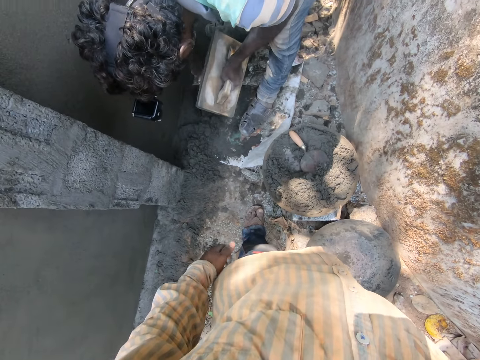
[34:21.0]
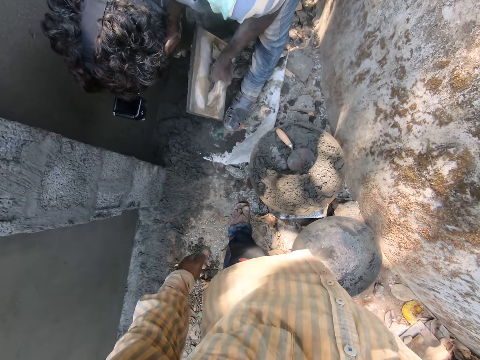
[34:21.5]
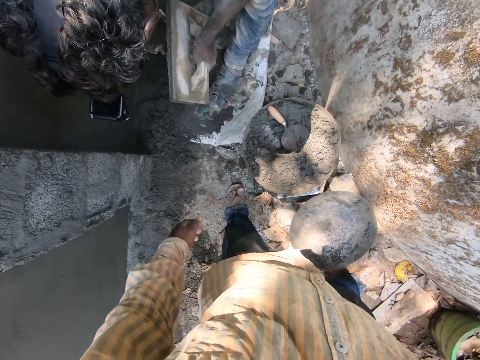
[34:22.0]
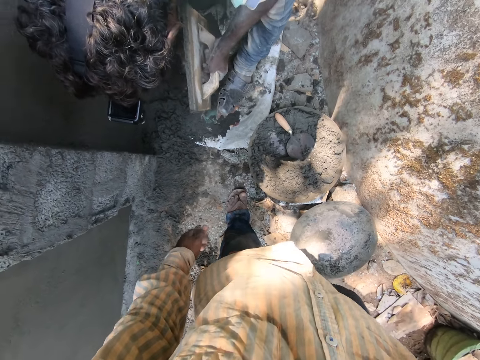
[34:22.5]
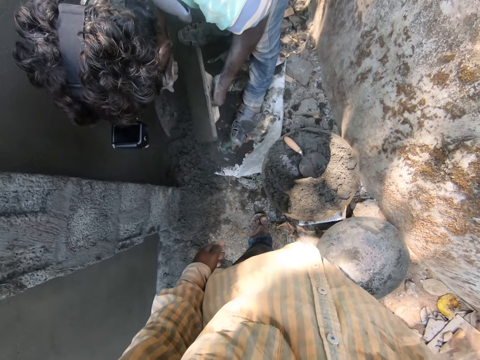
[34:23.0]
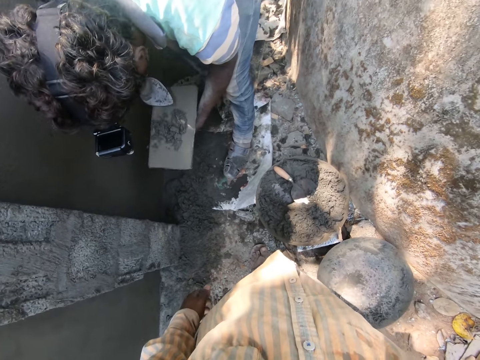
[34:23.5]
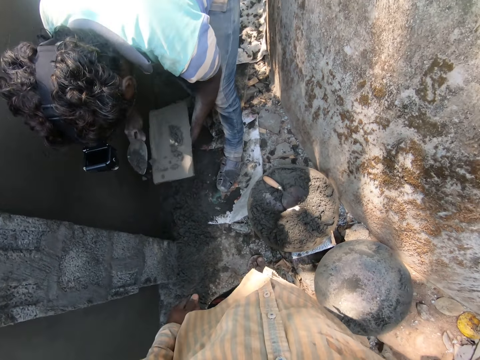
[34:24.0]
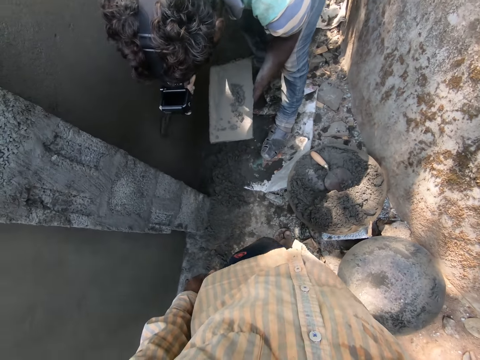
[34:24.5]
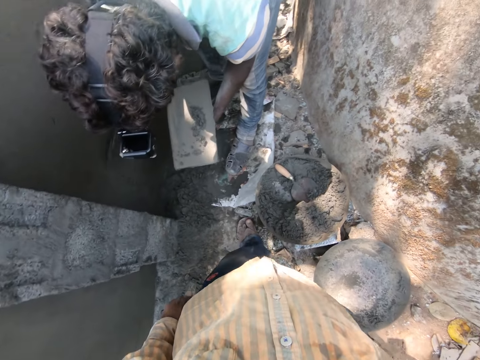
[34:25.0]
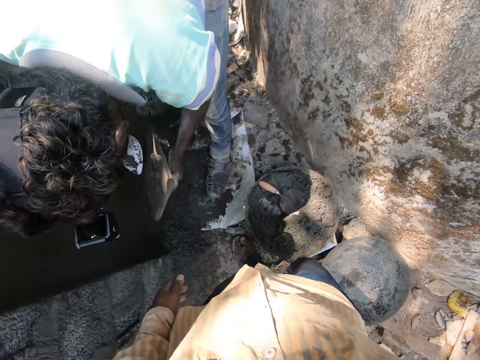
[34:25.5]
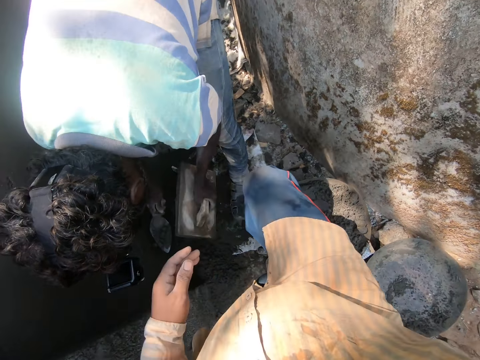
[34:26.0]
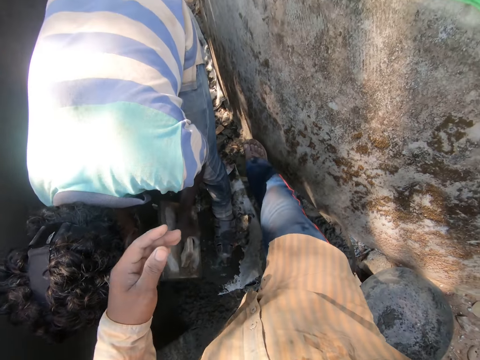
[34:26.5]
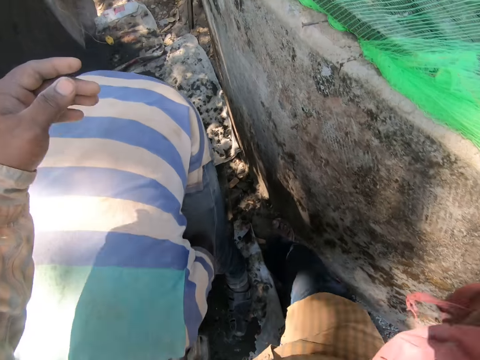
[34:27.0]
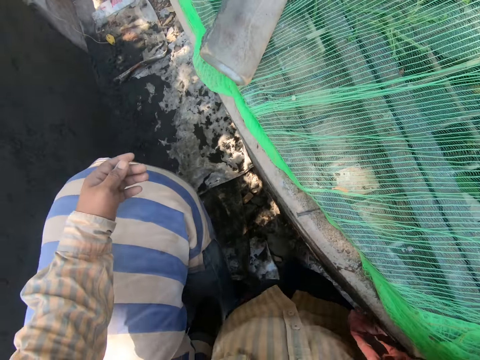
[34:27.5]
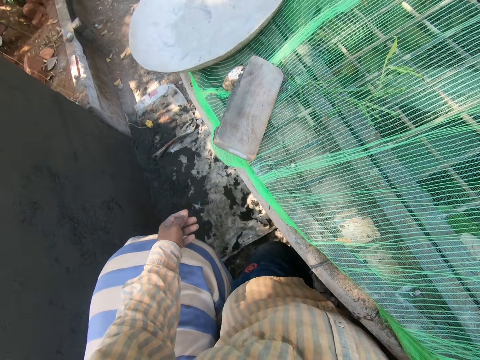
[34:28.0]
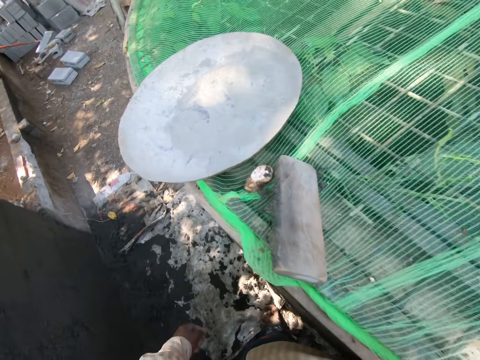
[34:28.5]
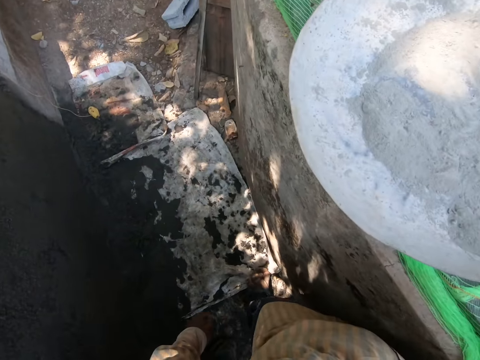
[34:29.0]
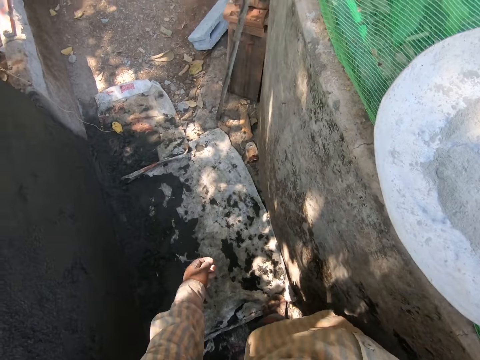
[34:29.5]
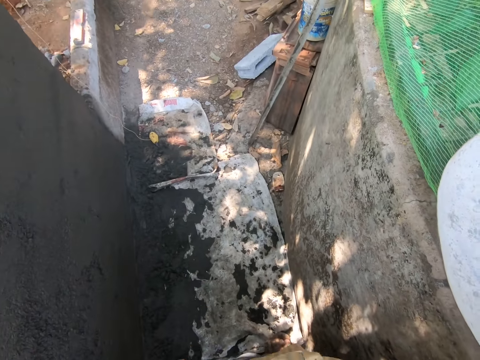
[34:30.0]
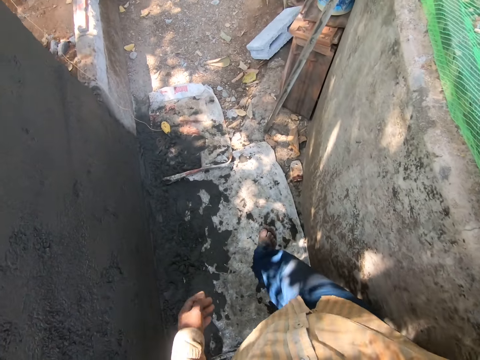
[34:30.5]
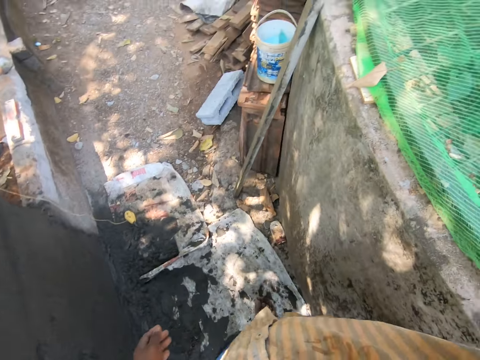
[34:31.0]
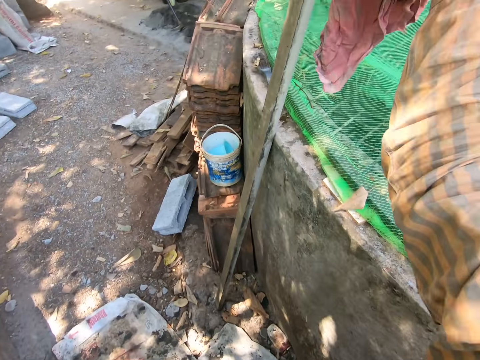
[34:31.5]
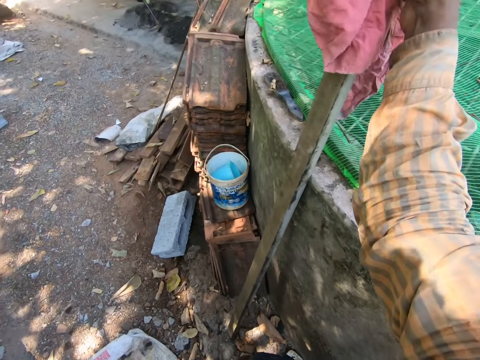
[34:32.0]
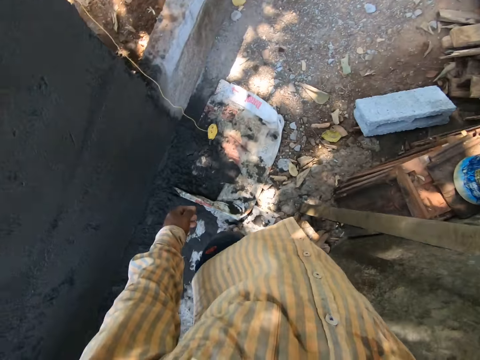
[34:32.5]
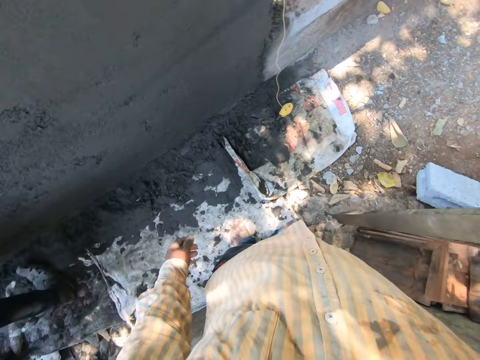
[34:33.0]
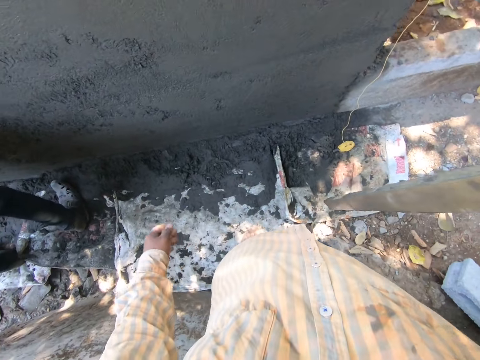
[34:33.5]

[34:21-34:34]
A man scoops cement mixture from the ground with the trowel in his right hand. The man pours the cement mixture on the wooden plastering trowel in his left hand with the trowel in his right hand. The man scoops cement mixture from the wooden plastering trowel in his left hand with the trowel in his right hand. The man plasters the cement mixture on the wall with the trowel in his right hand. The man pours the cement on the trowel in his right hand with the wooden plastering trowel in his left hand. The man plasters the cement mixture on the wall with the trowel in his right hand. The camera wearer picks the stick from the ground with the rag in his right hand. He cleans the rod with the cloth.

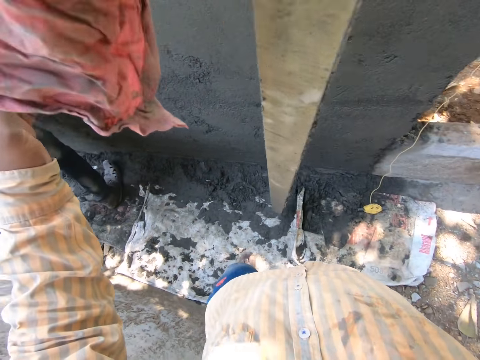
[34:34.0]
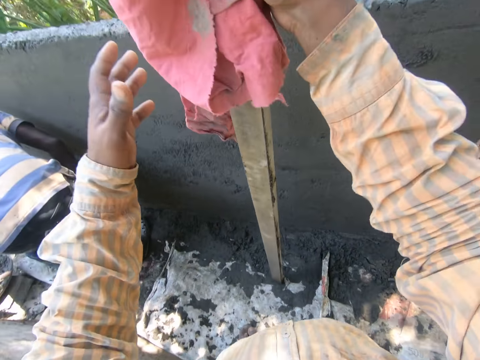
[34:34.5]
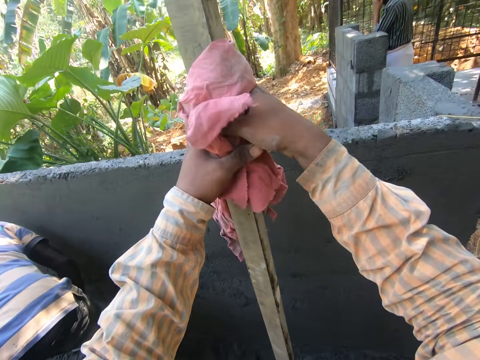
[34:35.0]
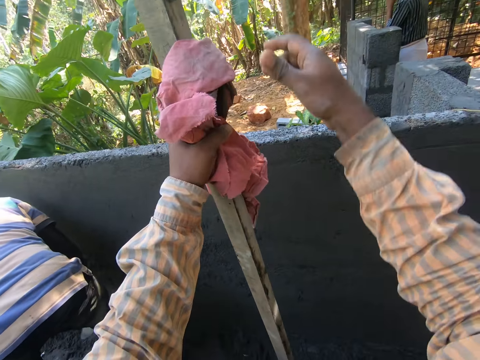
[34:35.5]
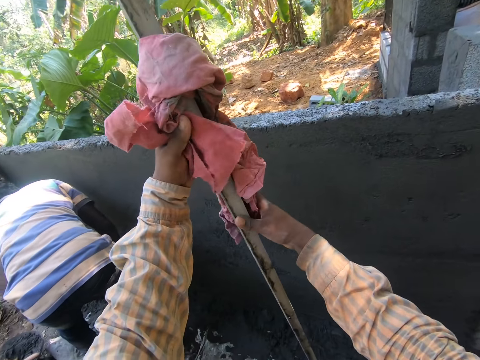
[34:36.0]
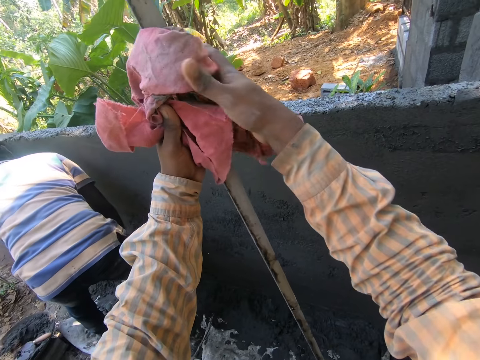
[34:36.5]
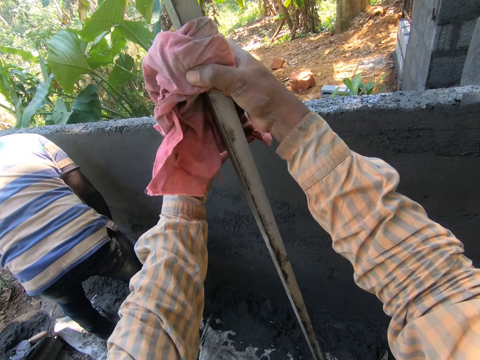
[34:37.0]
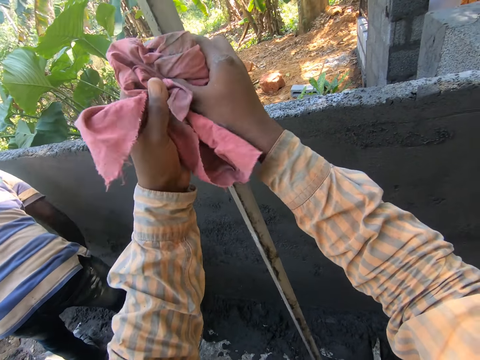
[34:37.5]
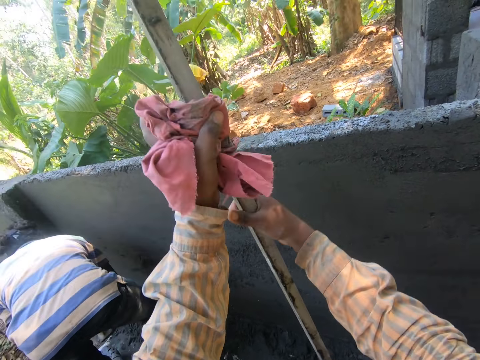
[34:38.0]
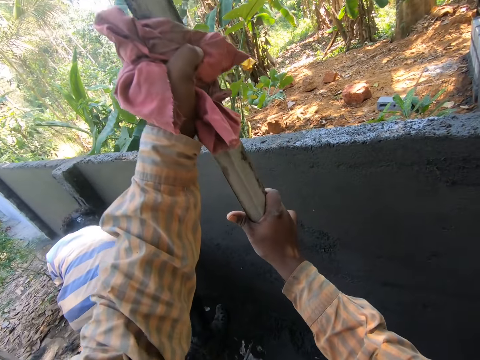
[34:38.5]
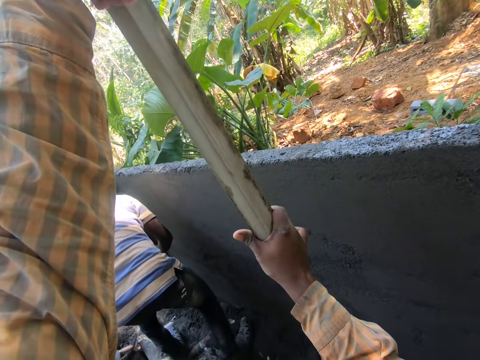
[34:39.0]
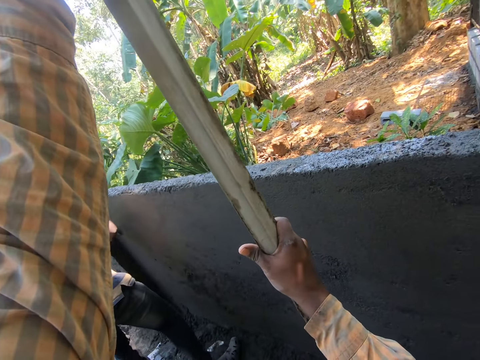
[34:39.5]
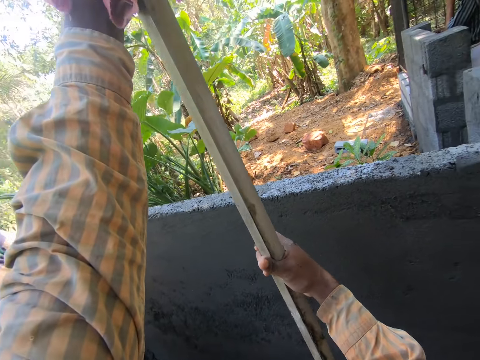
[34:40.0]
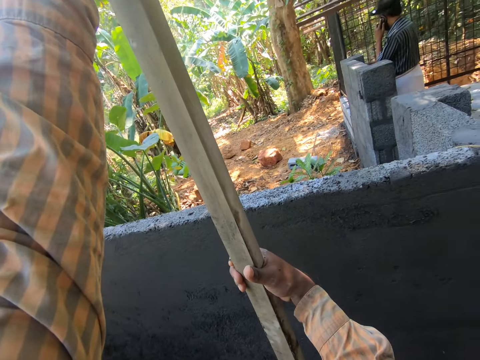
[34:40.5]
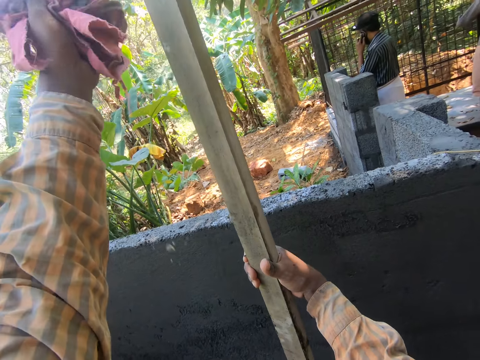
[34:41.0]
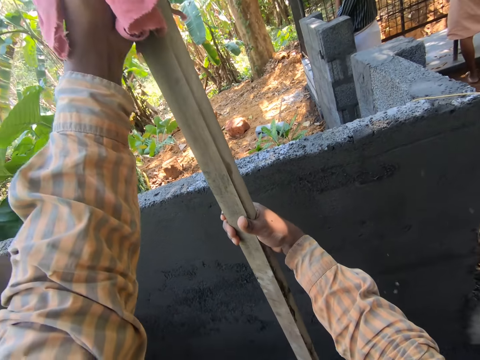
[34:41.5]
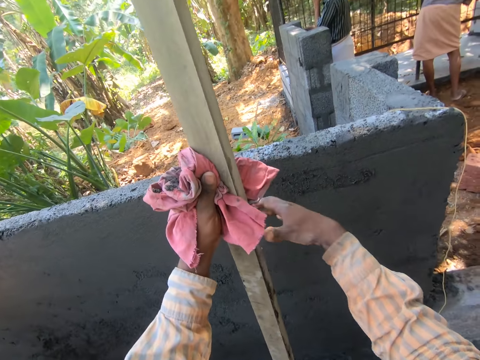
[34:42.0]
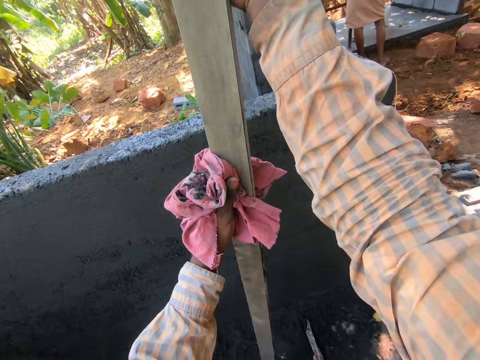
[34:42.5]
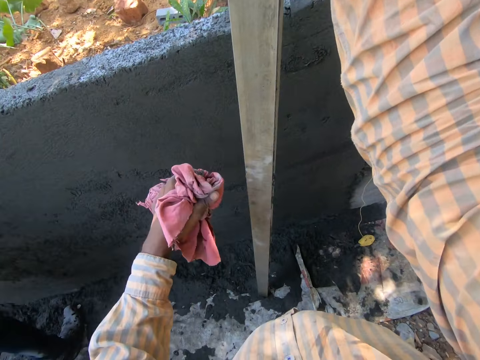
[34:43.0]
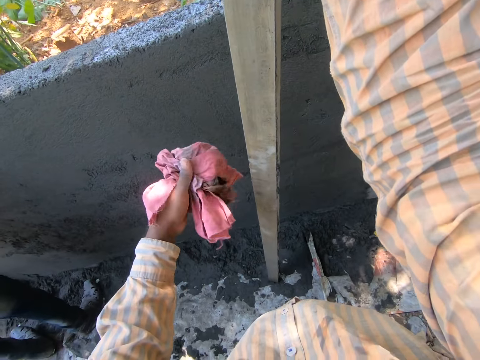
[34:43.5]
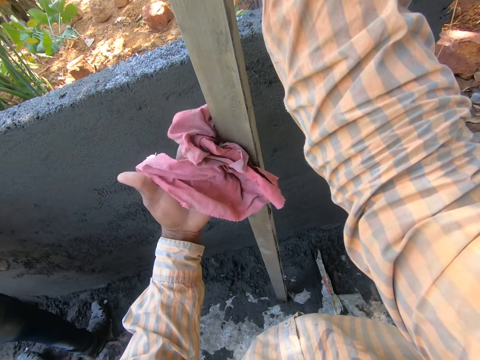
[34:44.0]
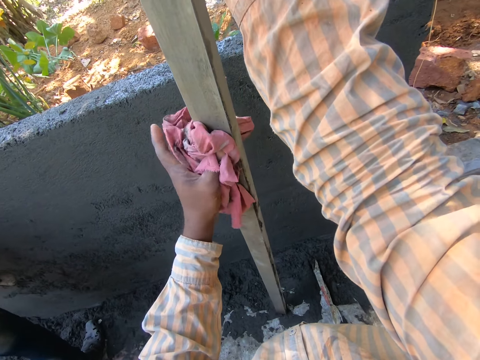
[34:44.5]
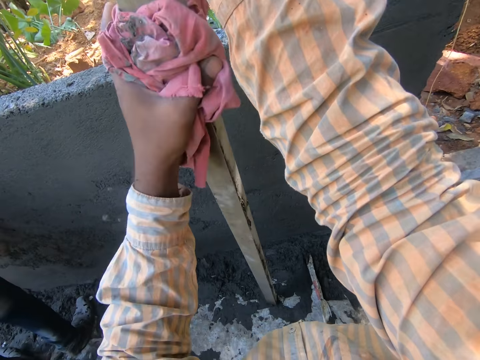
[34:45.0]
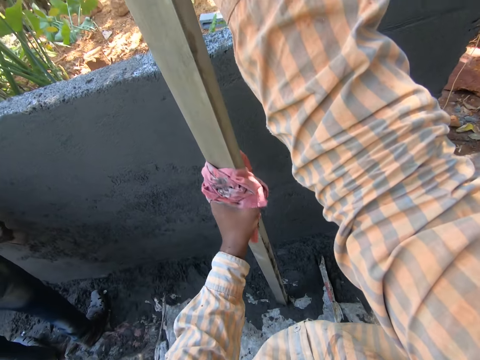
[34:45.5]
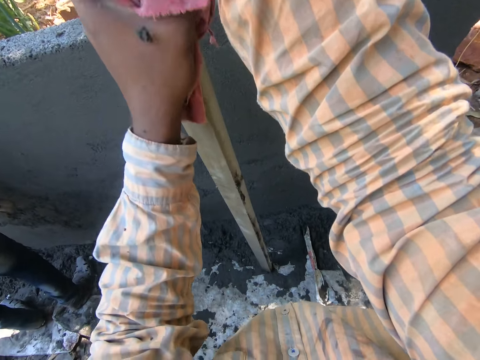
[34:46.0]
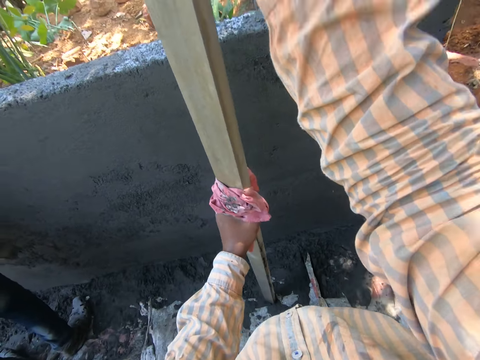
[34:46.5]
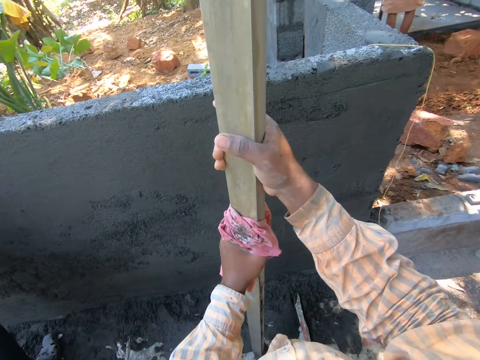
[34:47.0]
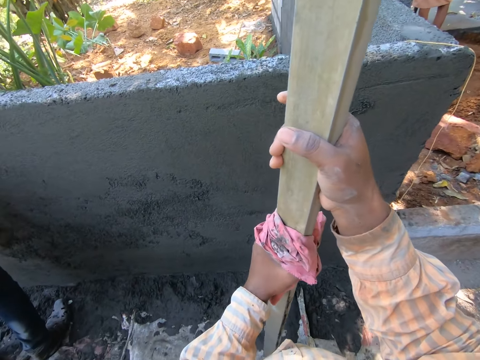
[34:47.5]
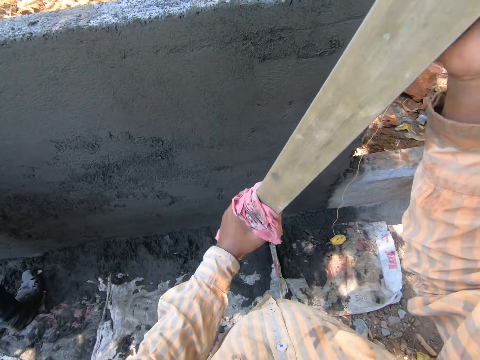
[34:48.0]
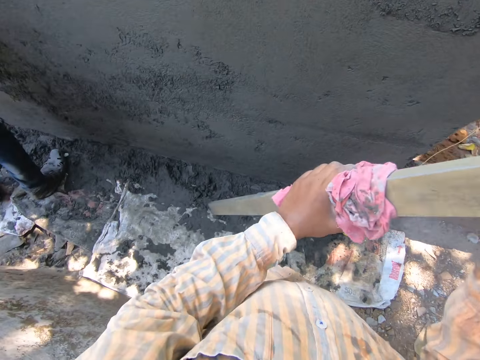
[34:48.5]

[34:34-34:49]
The camera wearer grabs the rag and the stick with his left hand. He grabs the rag and the stick with his right hand. He grabs the rag and the stick with his left hand. He grabs the stick with his right hand. He cleans the stick in his right hand with the rag in his left hand. He grabs the stick with his right hand.
